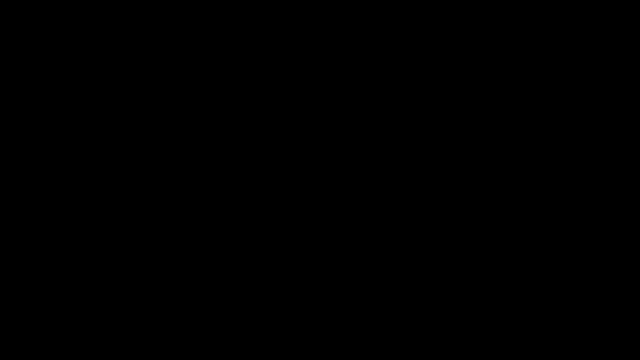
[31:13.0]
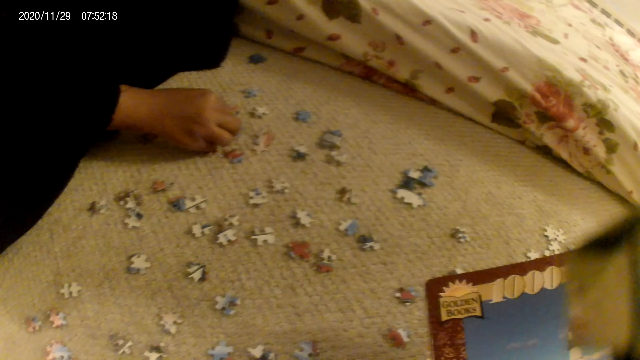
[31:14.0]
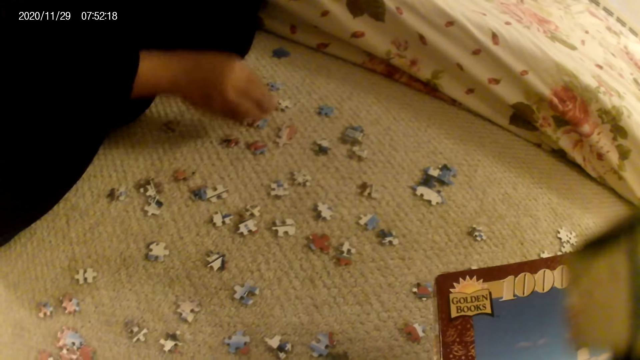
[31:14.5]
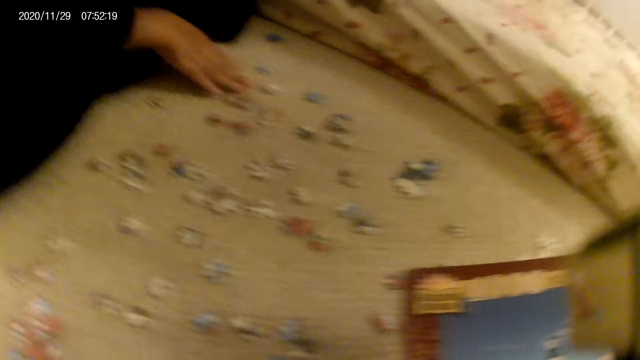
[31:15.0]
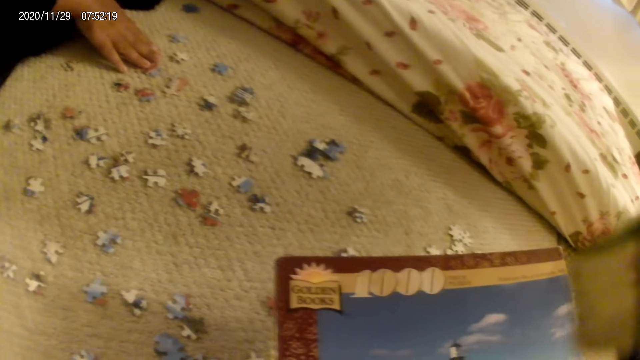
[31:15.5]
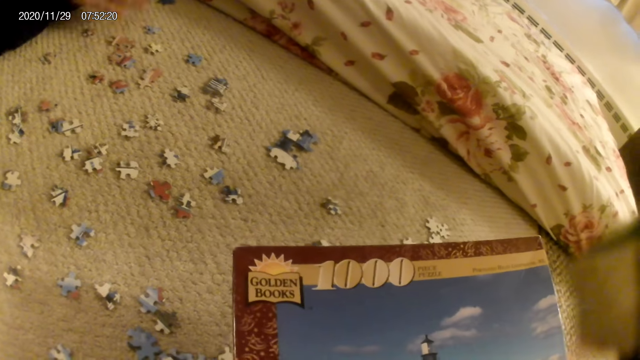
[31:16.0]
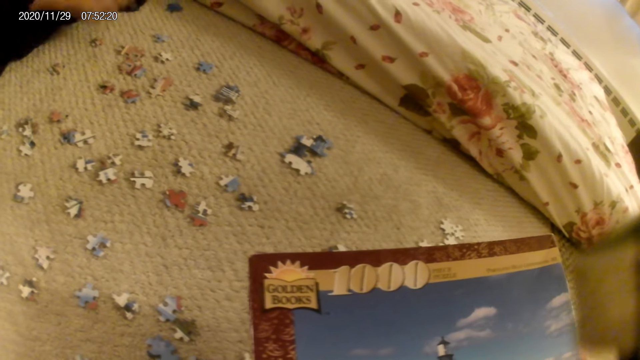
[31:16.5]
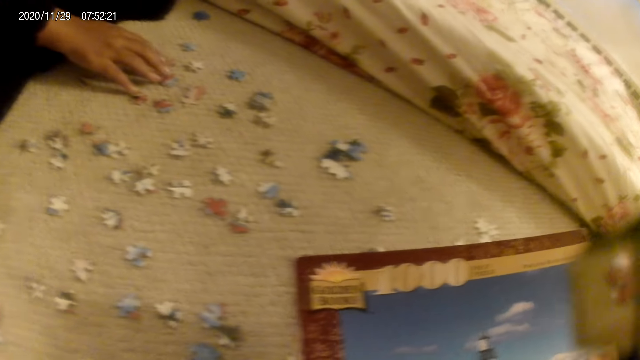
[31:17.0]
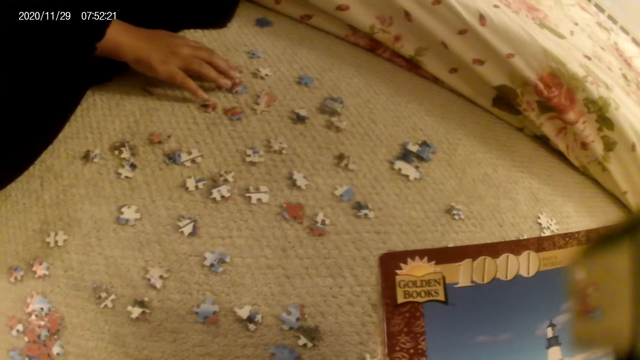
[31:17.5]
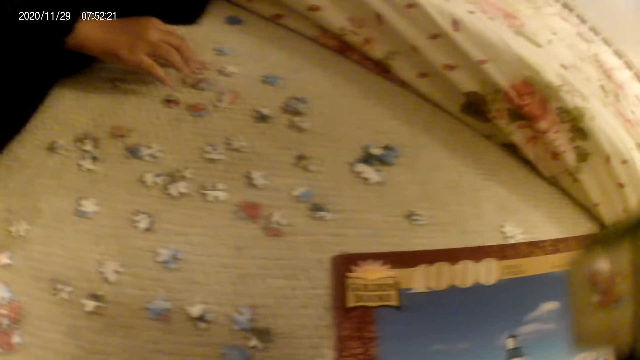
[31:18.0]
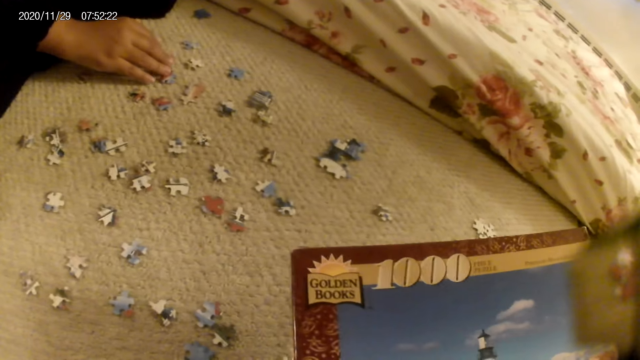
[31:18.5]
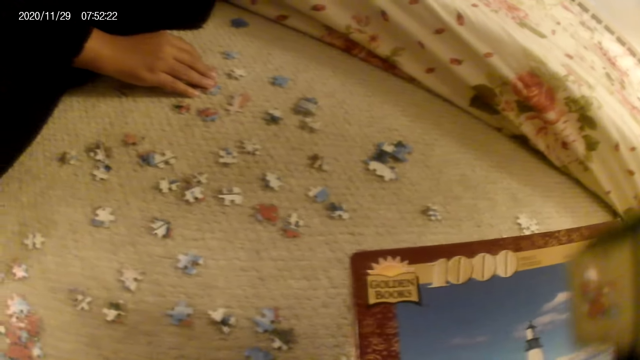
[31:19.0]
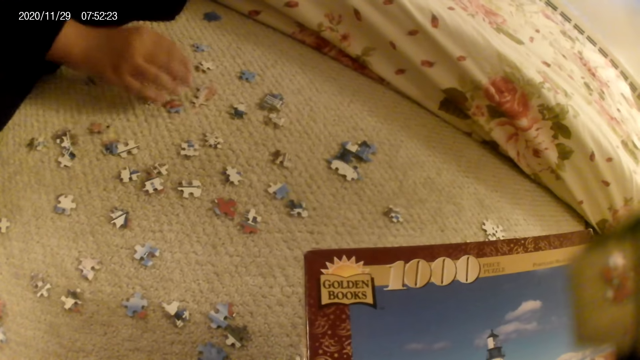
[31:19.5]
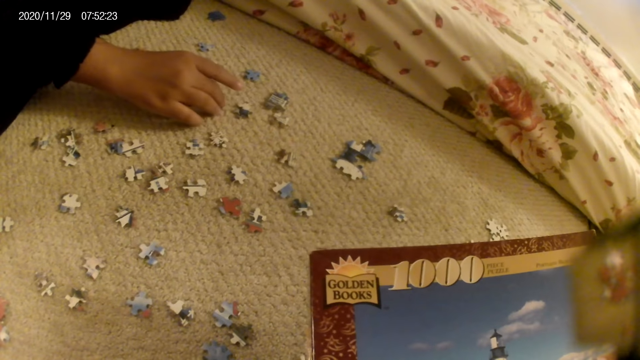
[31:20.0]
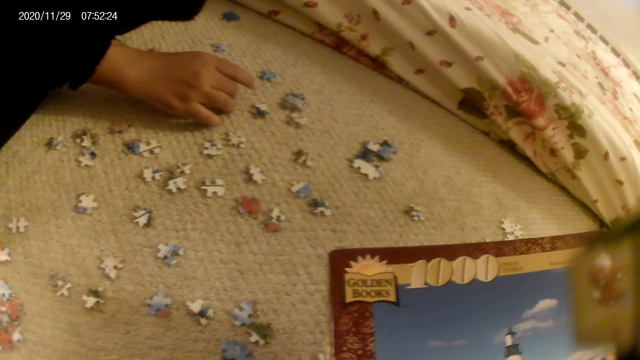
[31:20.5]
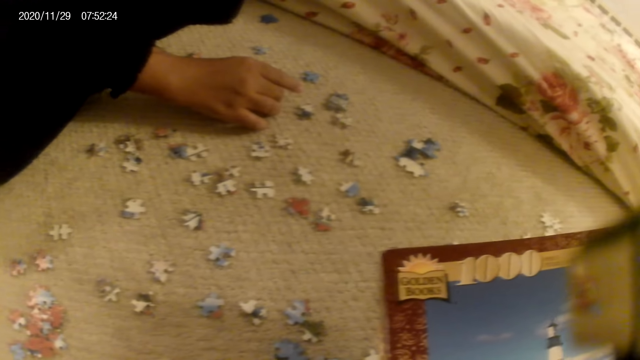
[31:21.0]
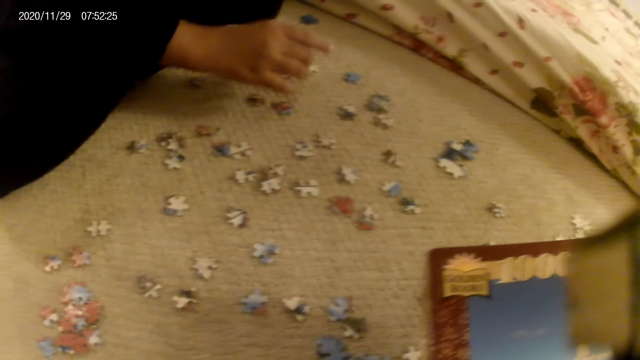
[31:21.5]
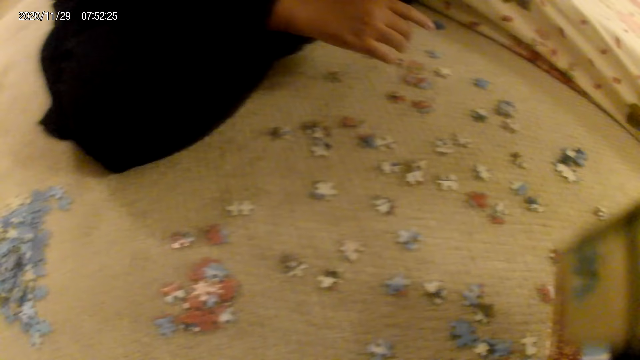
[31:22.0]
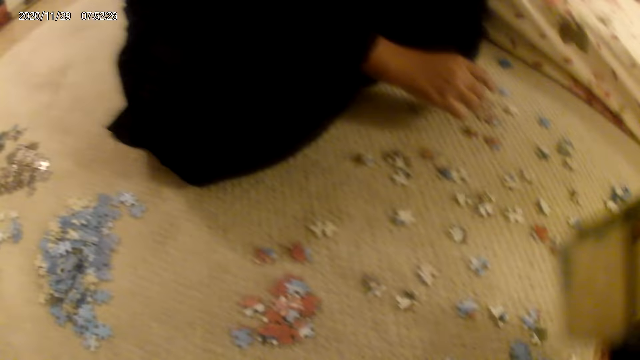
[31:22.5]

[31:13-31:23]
A woman touches the jigsaw puzzle pieces. The woman moves a card on the floor and plays the card game. The woman picks up the card from the floor.
